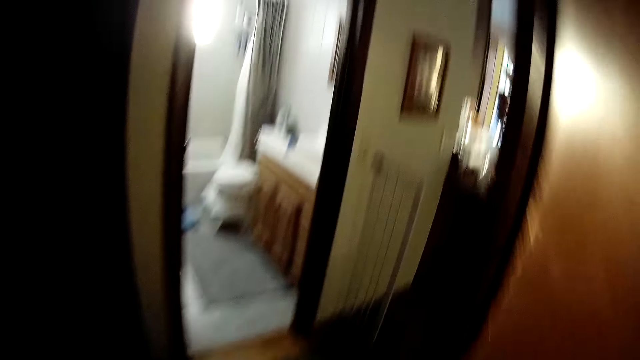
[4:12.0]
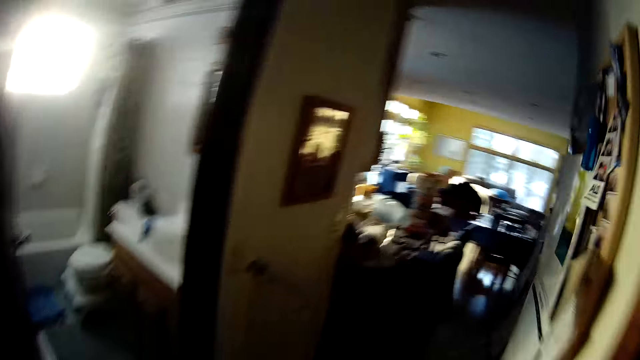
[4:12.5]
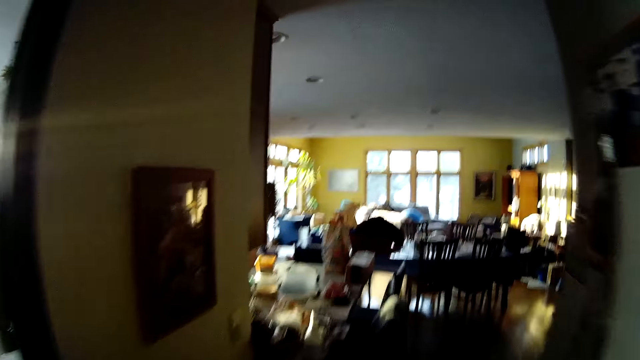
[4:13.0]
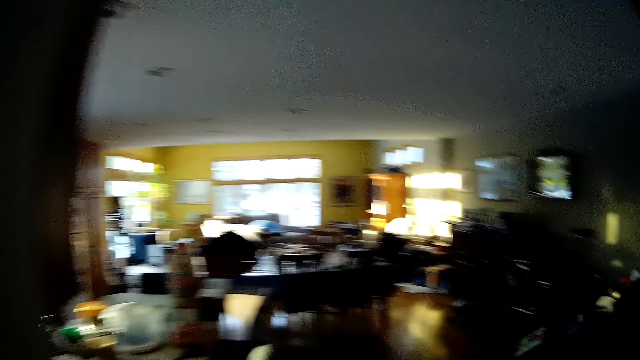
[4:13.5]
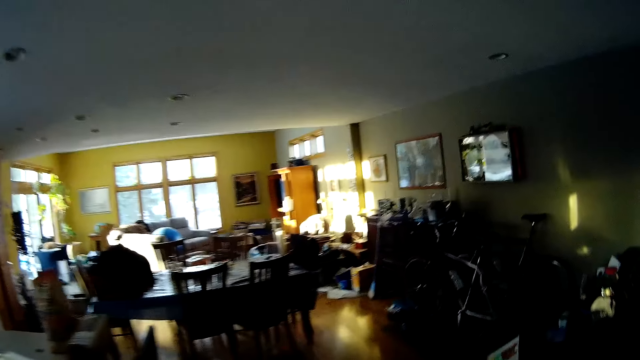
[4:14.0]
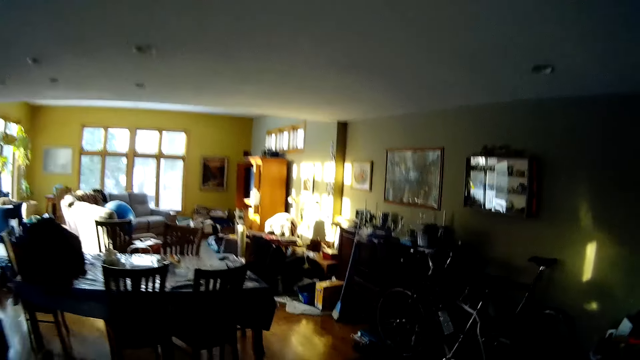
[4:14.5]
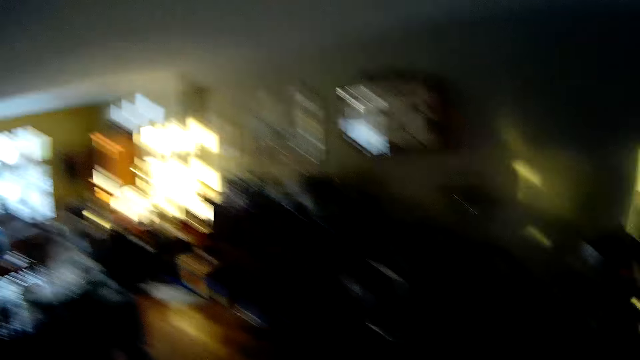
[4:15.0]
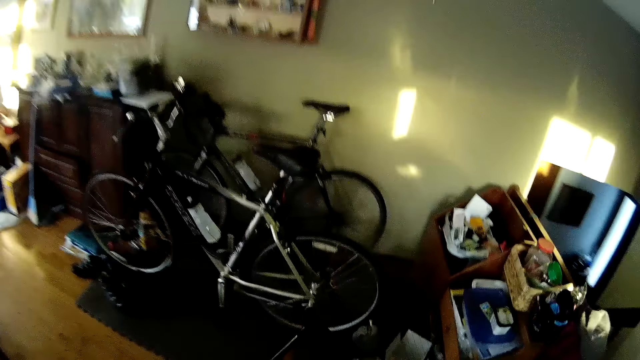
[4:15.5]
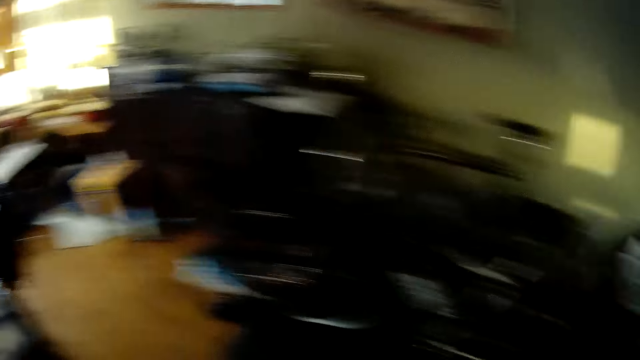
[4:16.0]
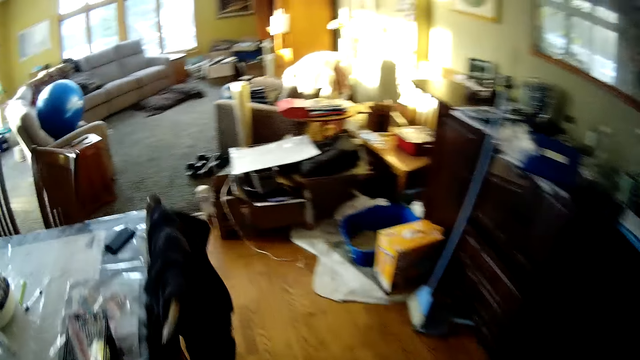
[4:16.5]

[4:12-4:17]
The camera wearer walks to the living room. They turn to the side.

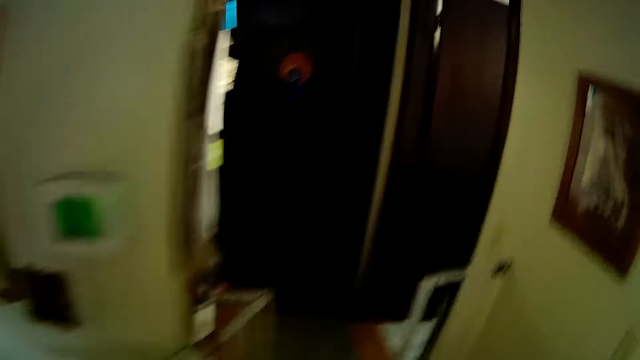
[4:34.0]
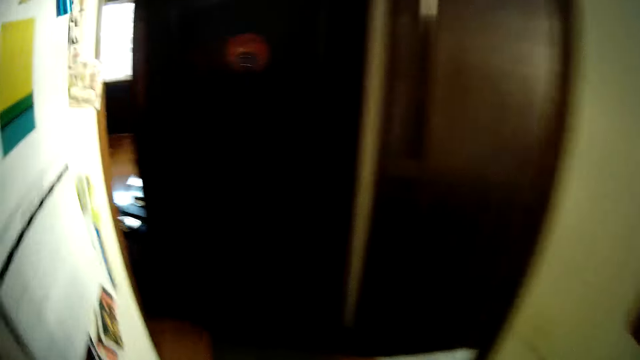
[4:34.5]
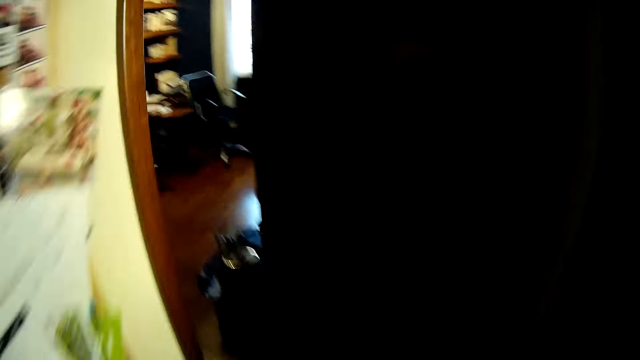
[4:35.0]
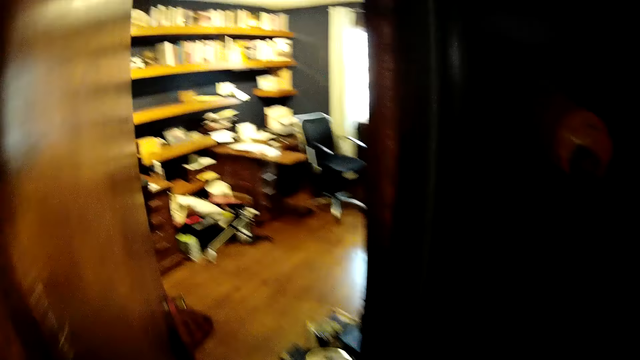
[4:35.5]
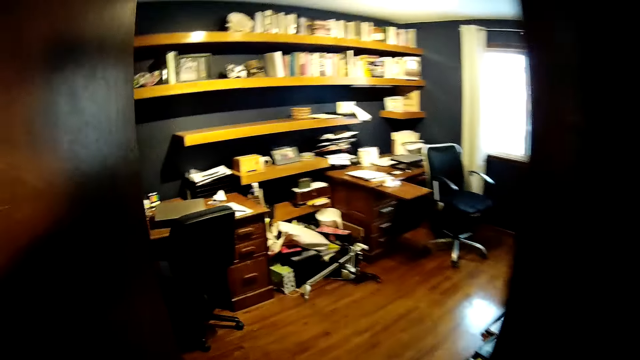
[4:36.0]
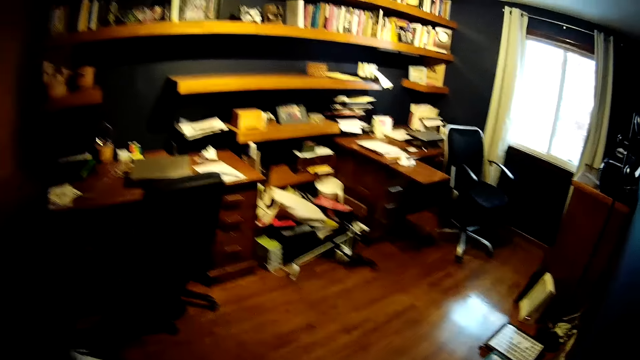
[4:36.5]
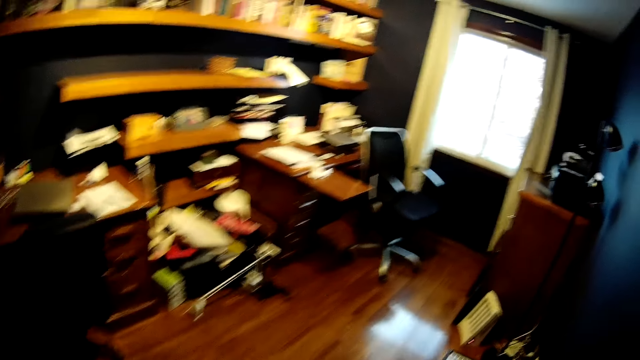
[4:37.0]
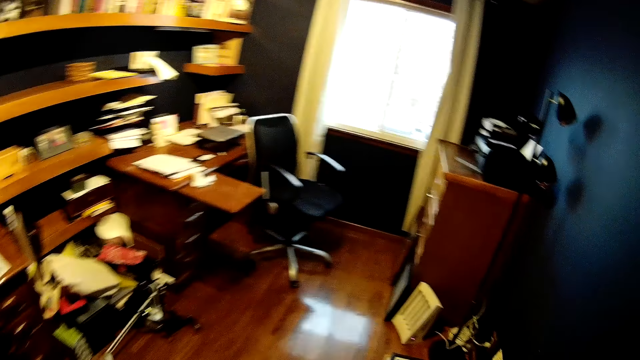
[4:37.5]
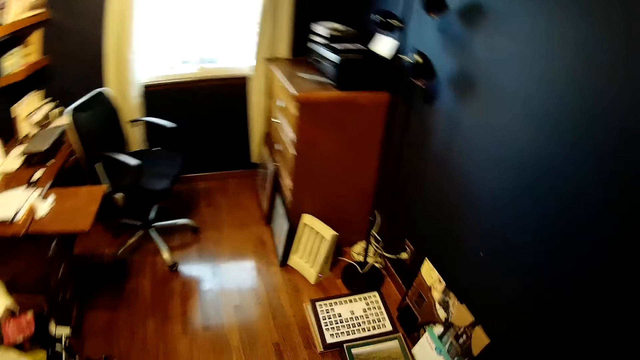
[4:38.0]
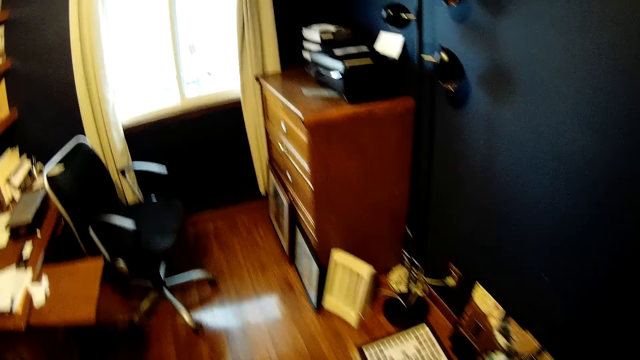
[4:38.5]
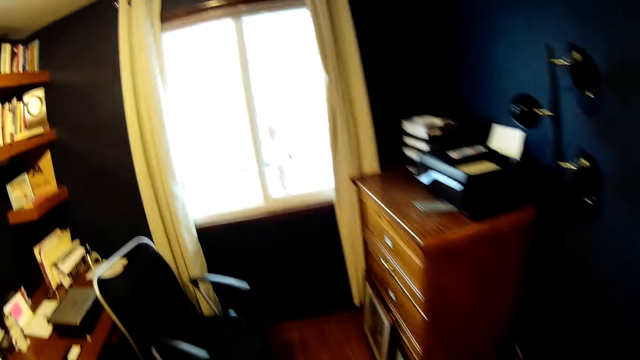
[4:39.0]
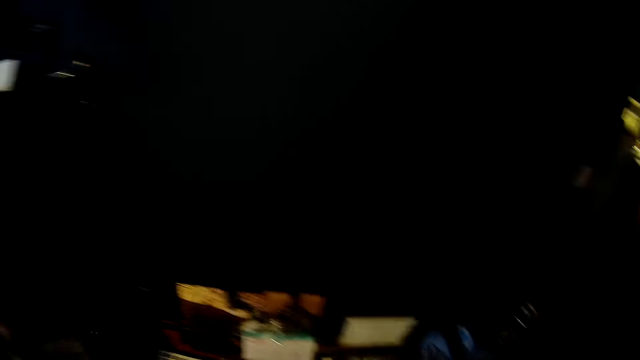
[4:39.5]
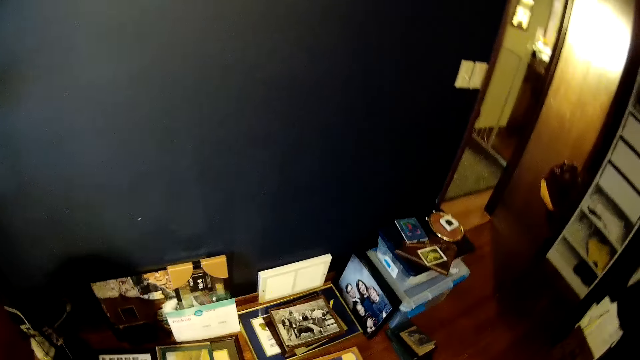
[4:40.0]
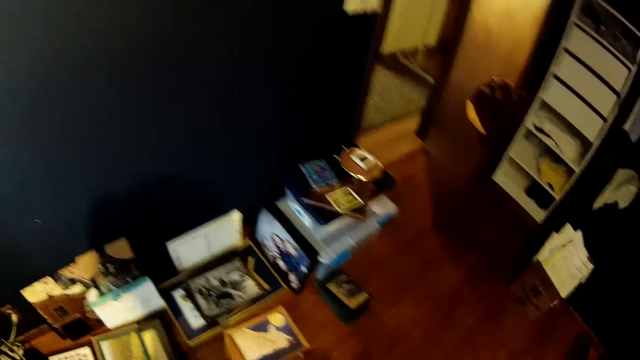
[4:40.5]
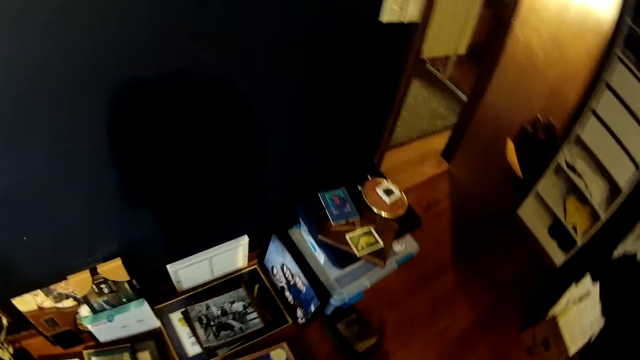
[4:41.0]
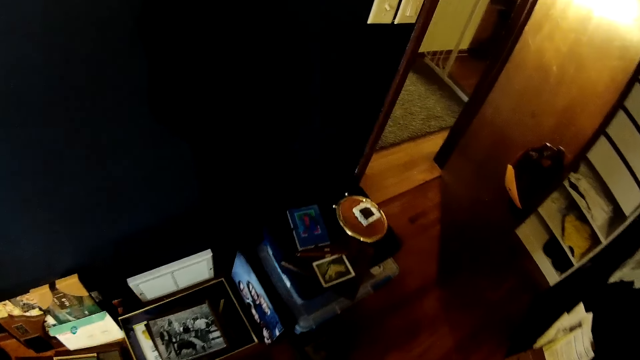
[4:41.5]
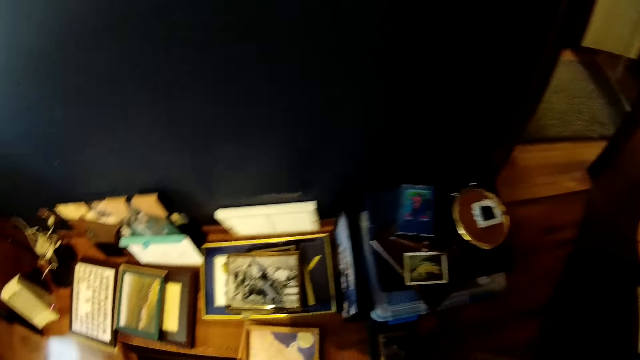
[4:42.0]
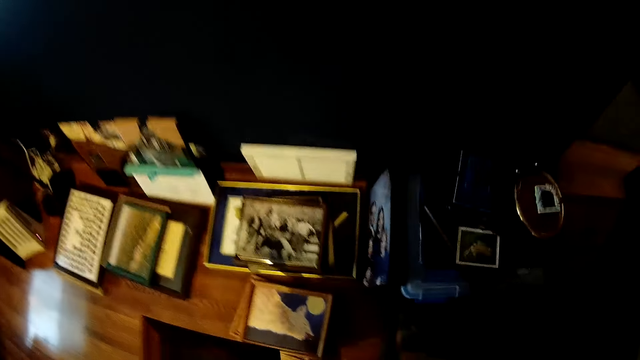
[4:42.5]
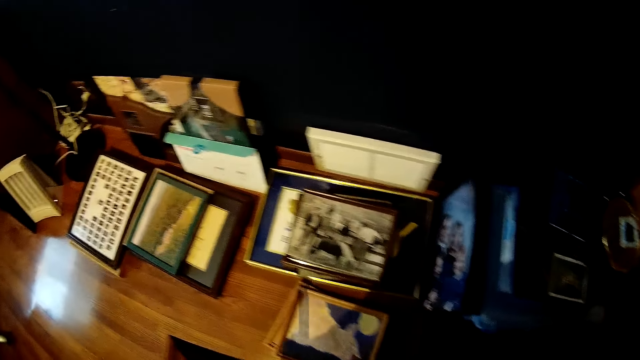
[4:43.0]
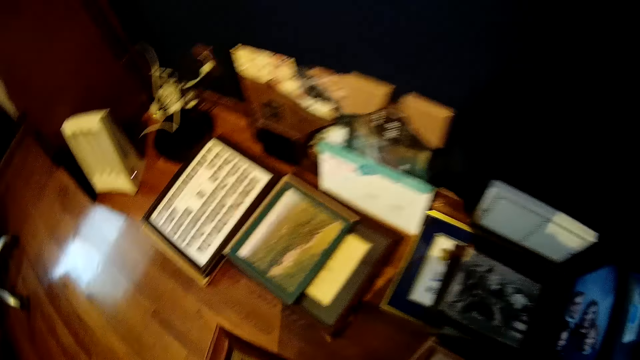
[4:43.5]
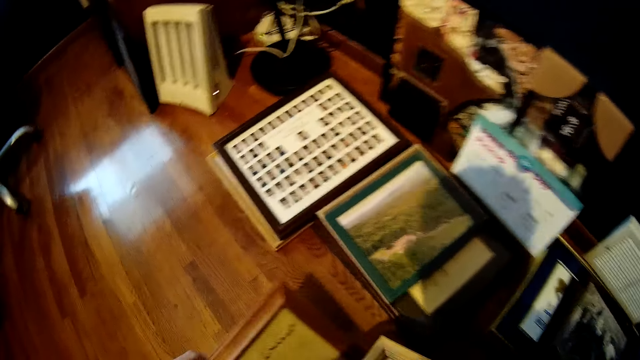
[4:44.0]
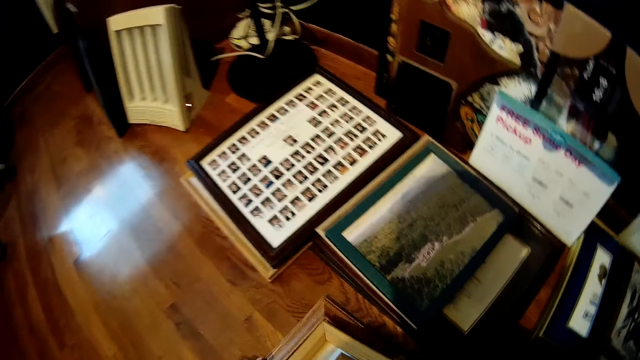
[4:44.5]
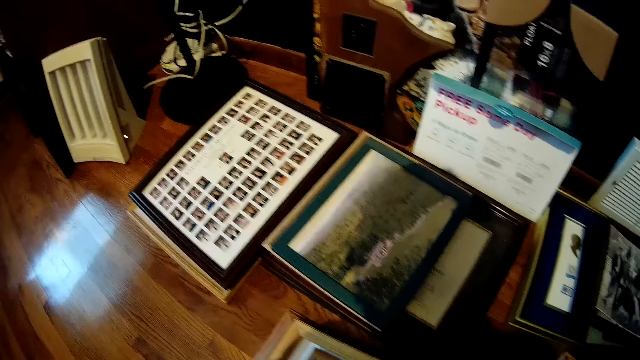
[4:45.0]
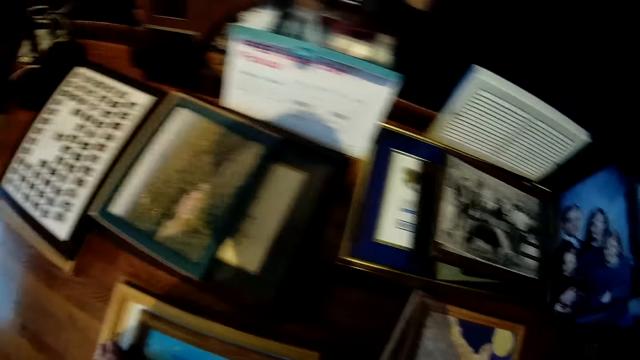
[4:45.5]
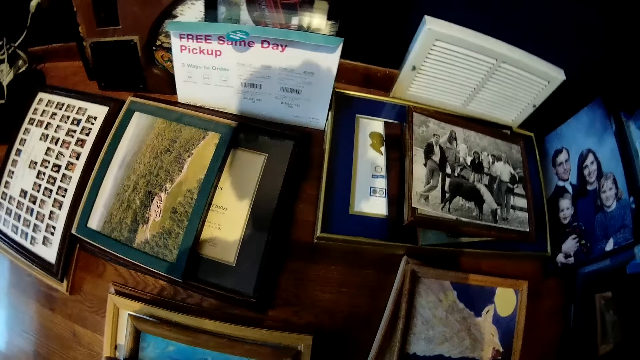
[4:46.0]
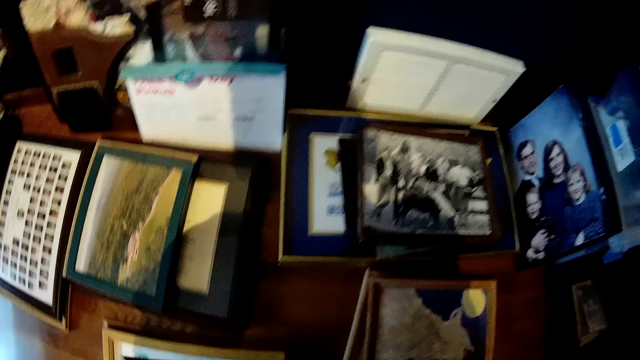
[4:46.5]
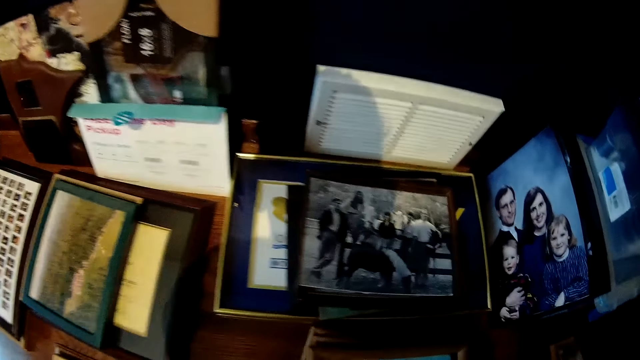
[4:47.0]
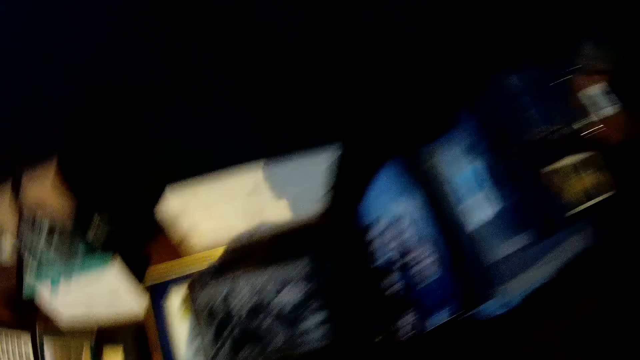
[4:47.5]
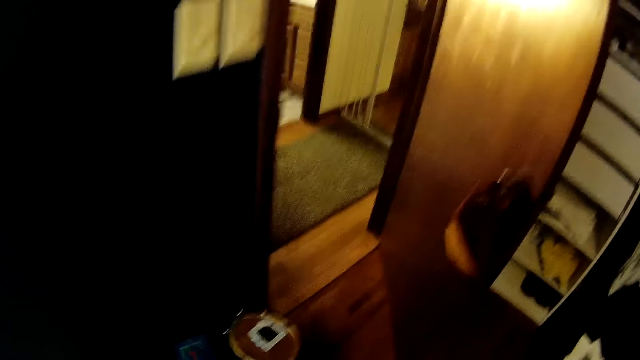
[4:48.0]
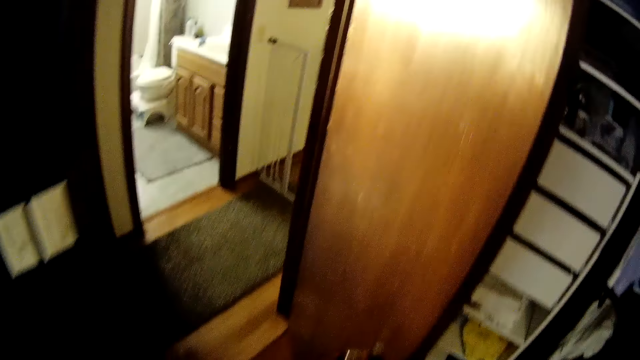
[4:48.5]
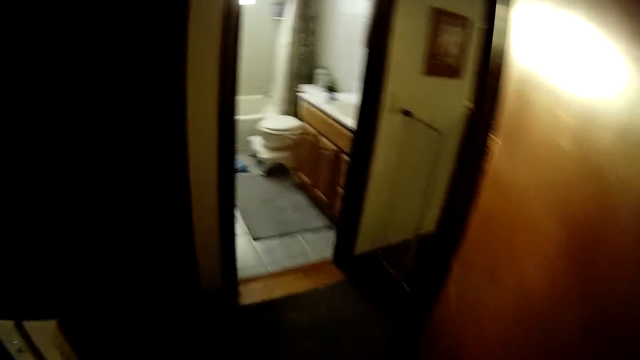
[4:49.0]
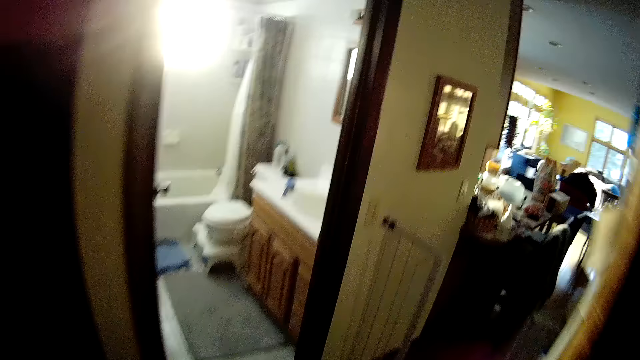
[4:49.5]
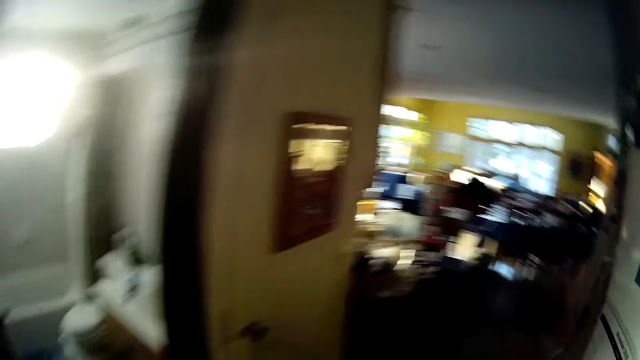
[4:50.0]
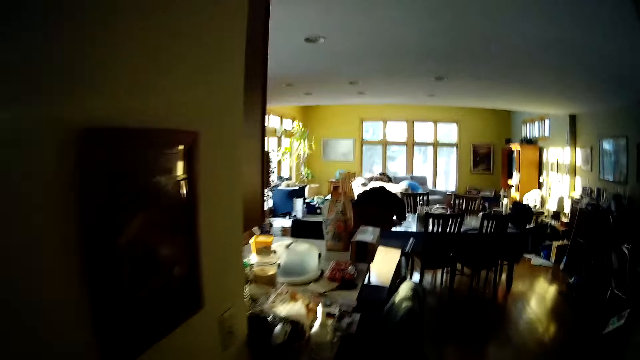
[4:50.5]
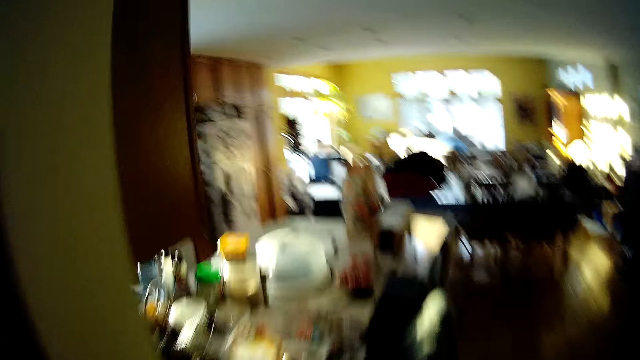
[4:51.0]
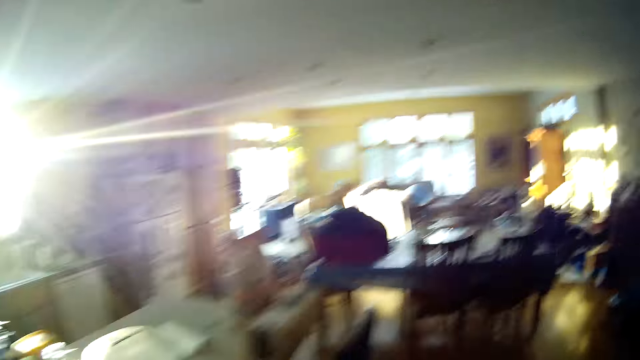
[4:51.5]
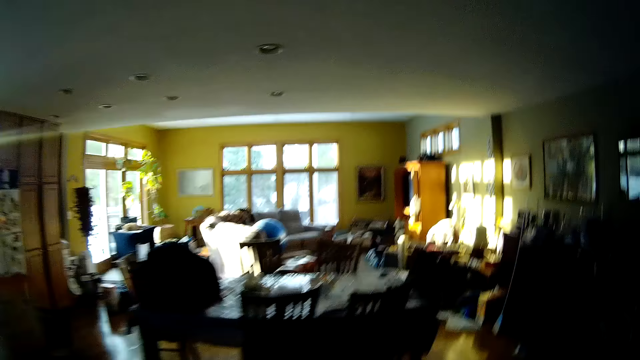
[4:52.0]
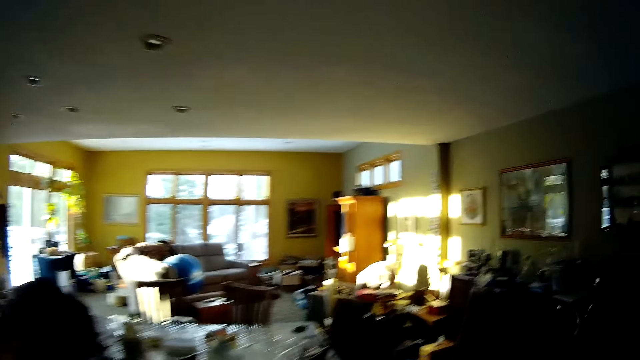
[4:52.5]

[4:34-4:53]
The camera wearer walks in a room. They turn around. They bend down. They put the photo frames on the floor. They walk in the room.
